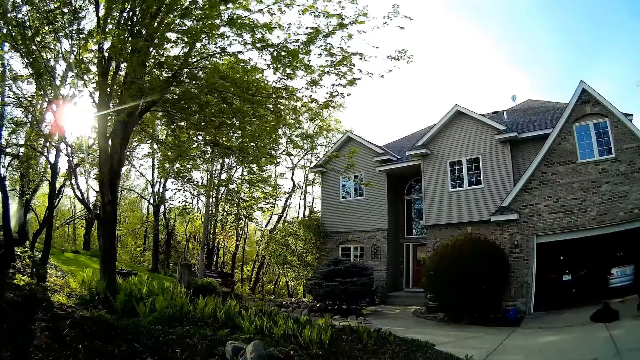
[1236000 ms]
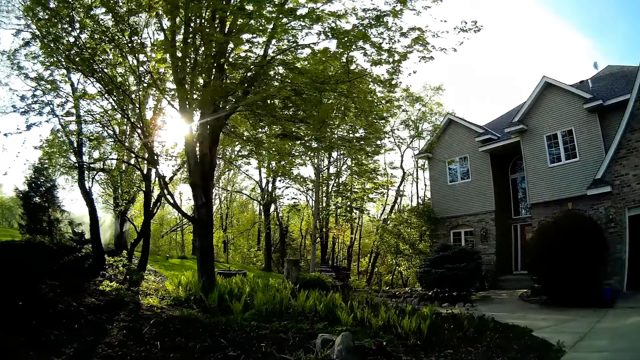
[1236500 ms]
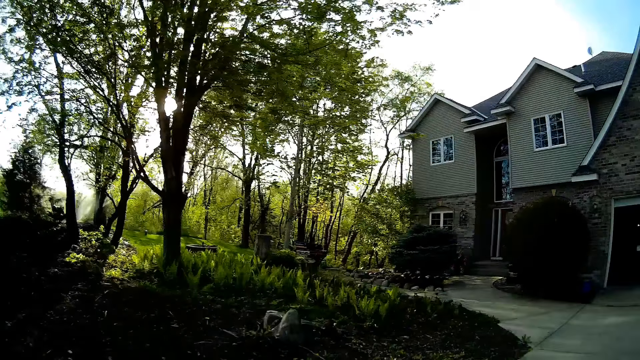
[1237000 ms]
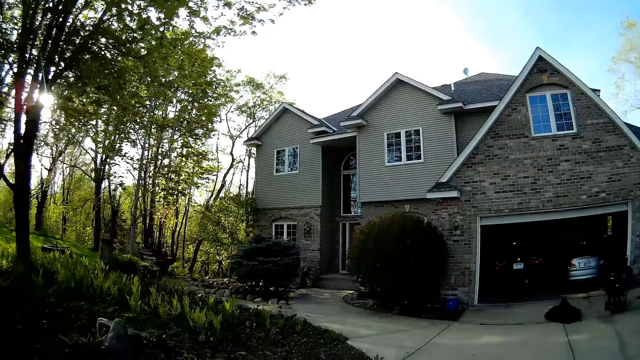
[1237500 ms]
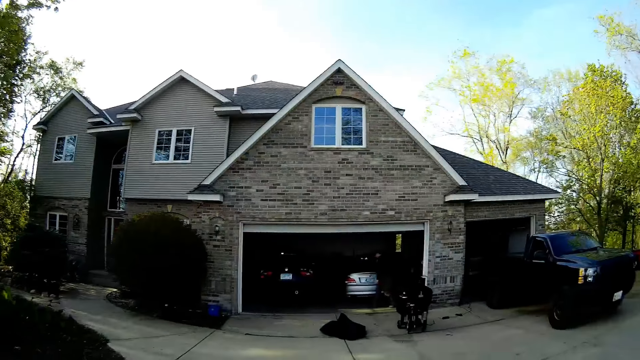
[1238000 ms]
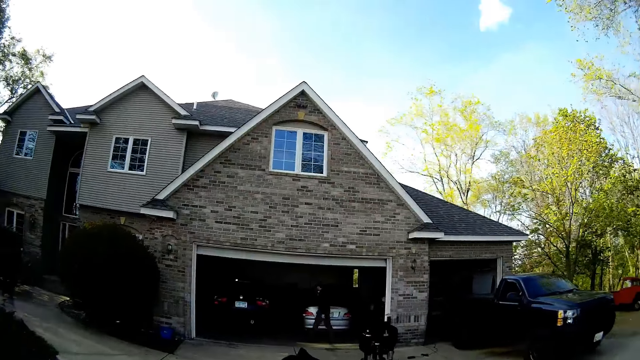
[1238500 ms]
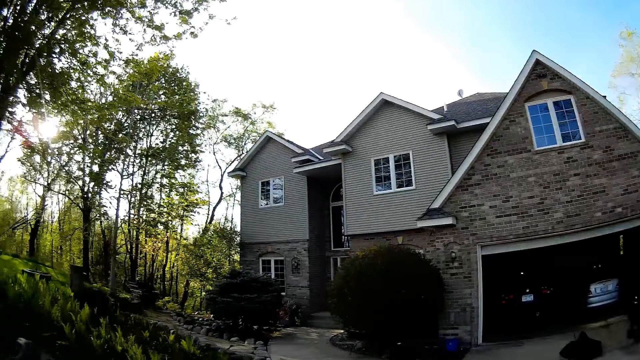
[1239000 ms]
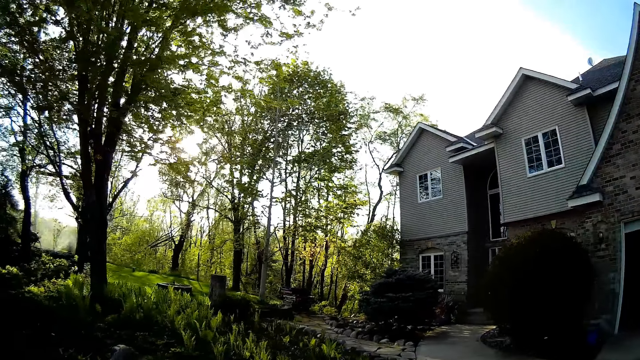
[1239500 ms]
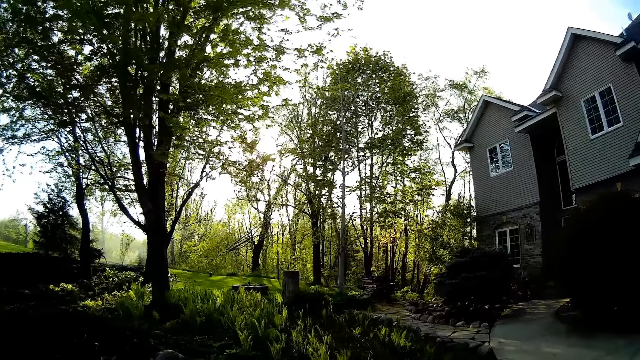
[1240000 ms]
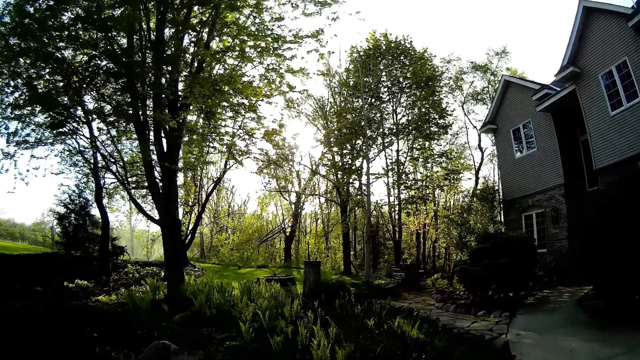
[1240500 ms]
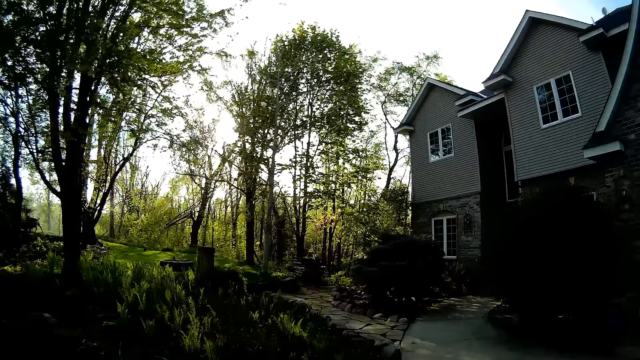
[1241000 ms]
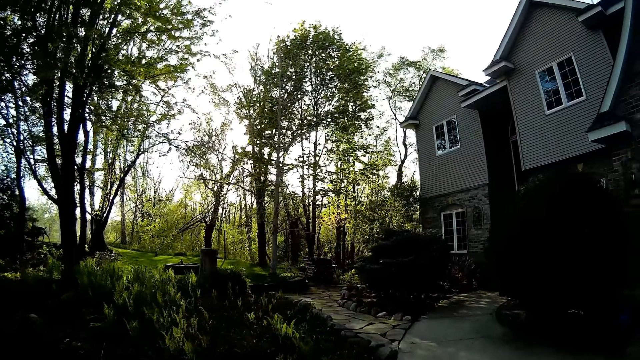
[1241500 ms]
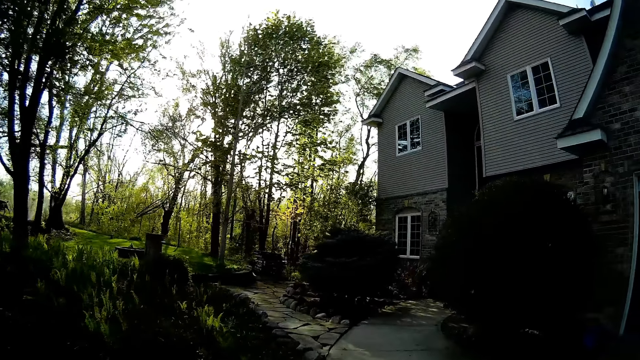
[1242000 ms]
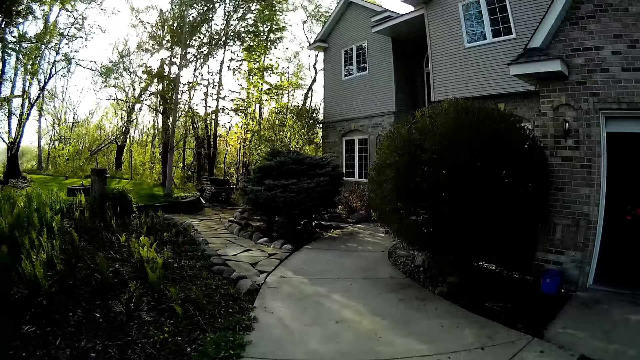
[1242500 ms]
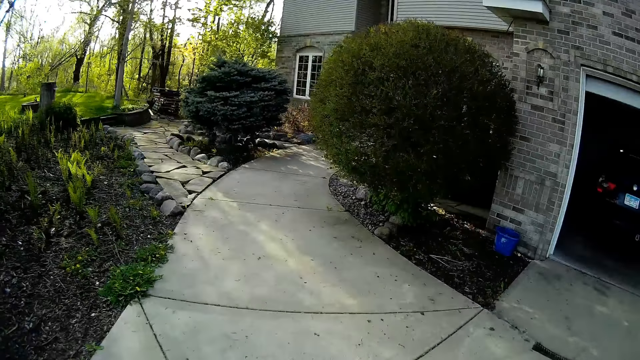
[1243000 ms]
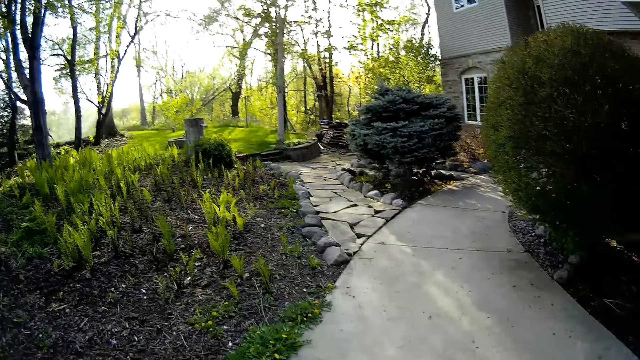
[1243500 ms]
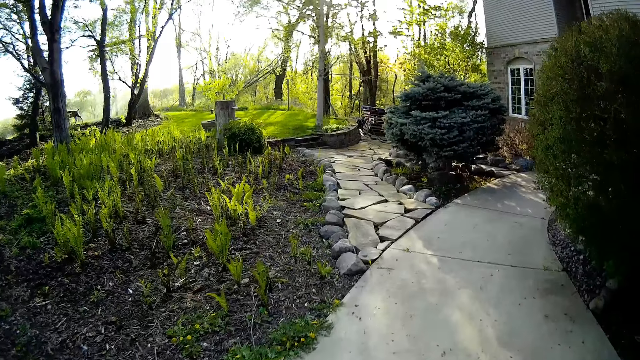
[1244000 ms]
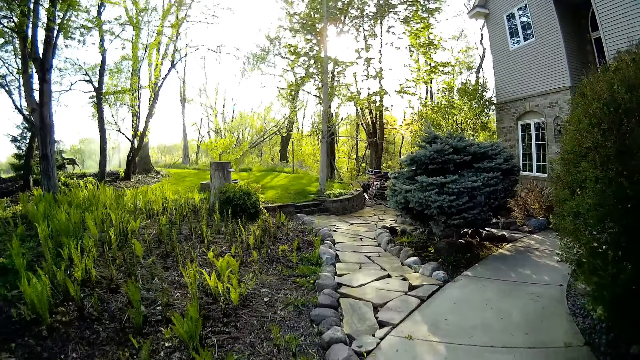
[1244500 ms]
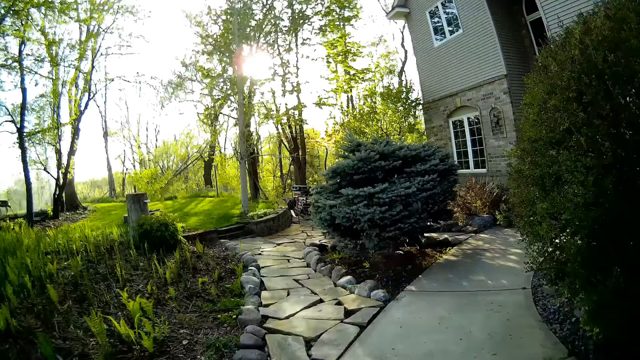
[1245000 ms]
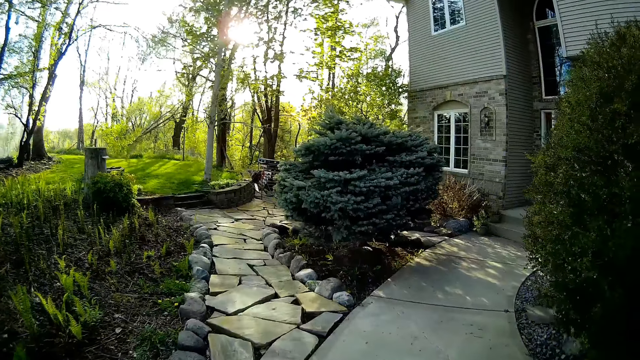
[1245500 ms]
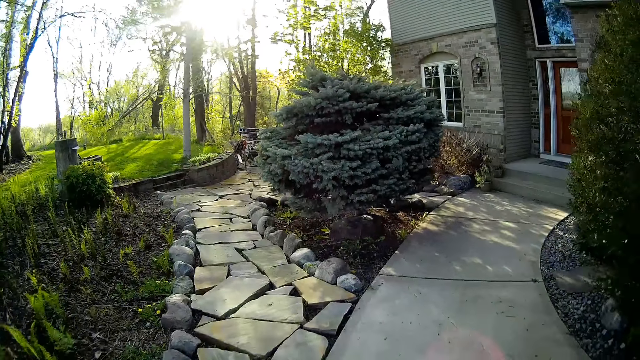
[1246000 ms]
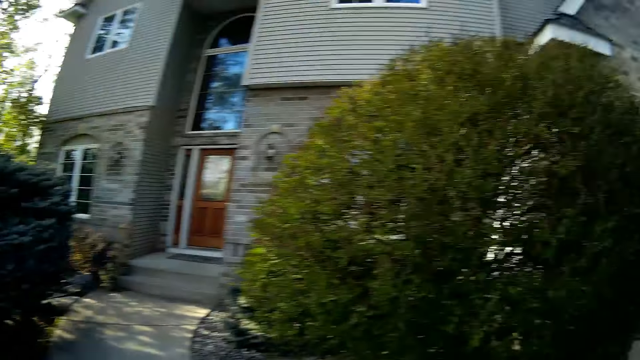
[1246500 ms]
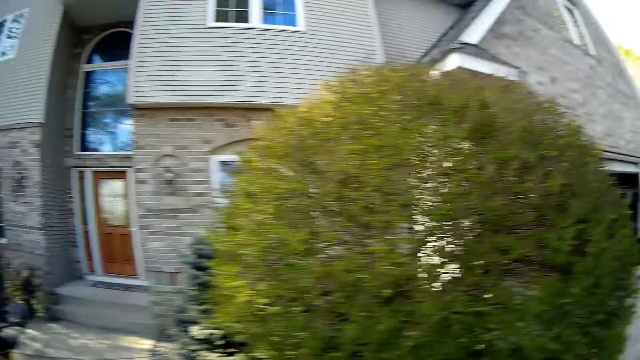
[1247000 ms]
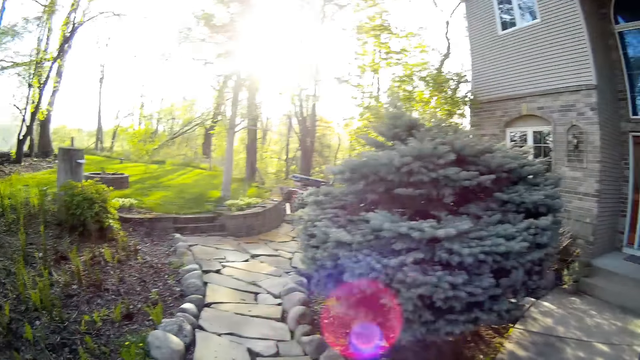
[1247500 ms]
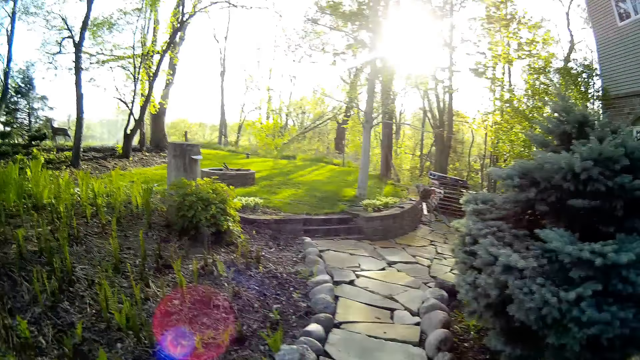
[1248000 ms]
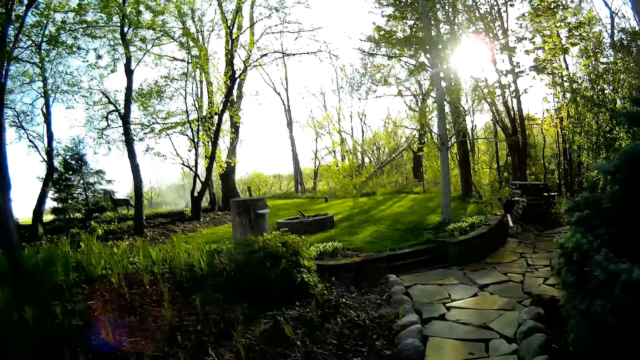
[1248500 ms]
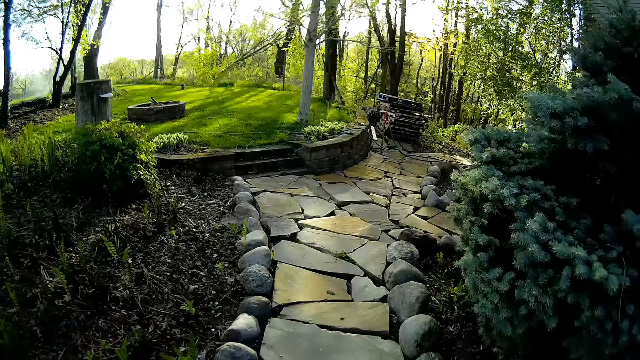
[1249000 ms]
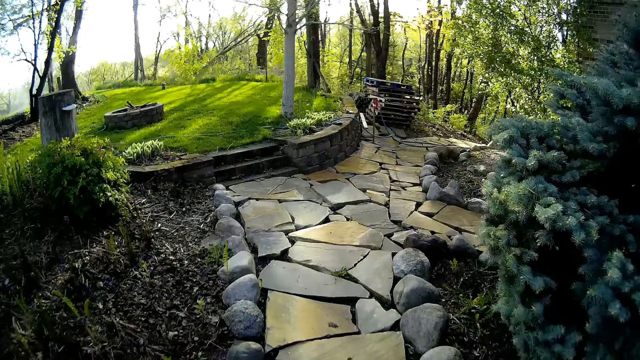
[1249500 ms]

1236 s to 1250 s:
The camera wearer converses with the man. They converse with the man again.

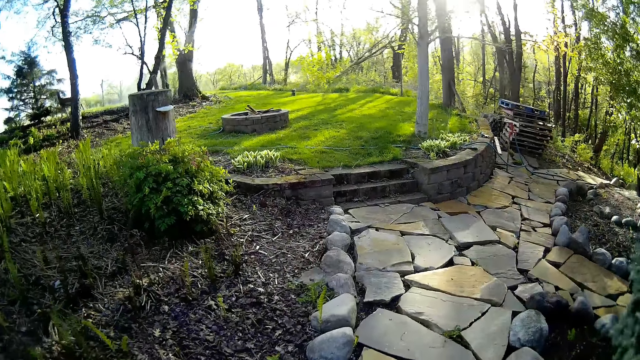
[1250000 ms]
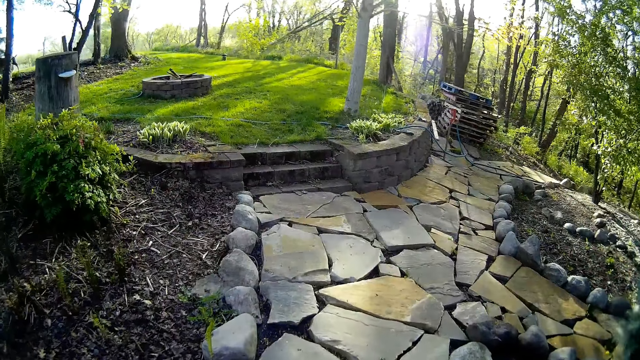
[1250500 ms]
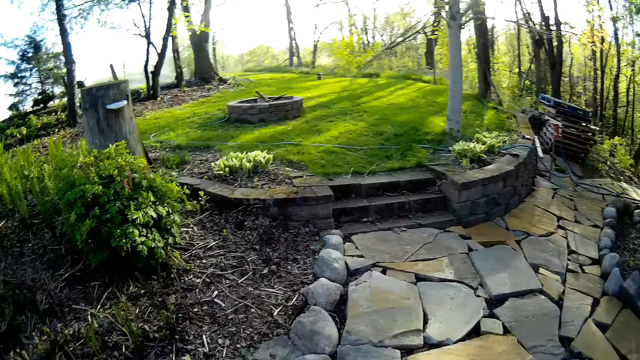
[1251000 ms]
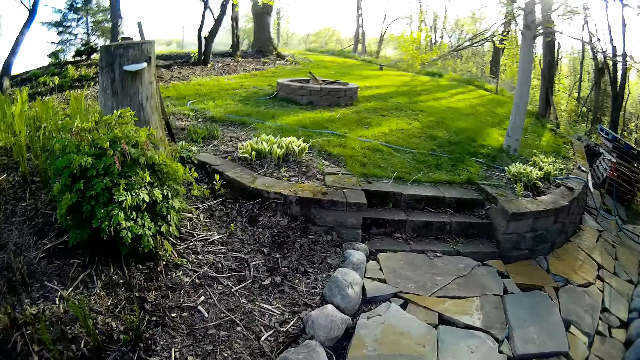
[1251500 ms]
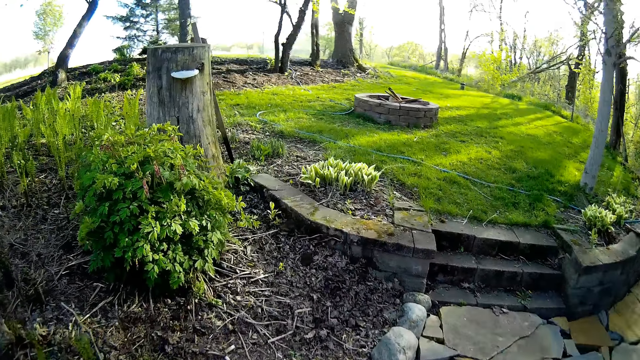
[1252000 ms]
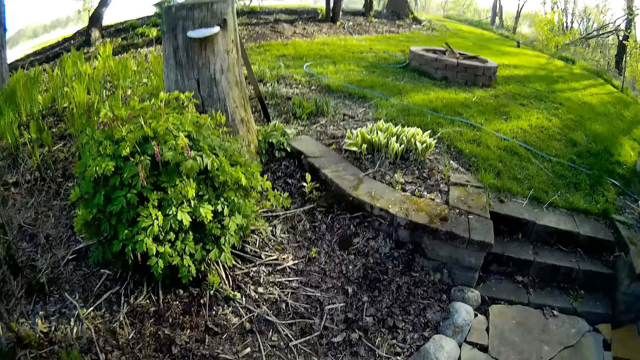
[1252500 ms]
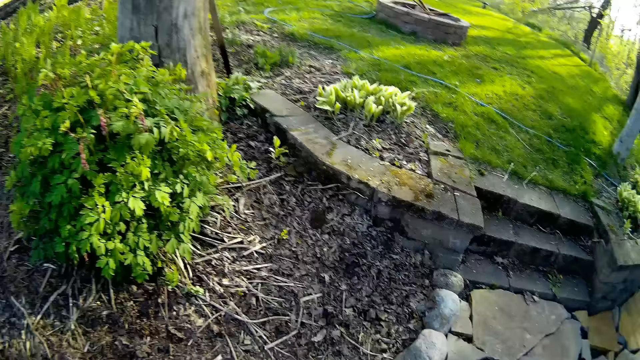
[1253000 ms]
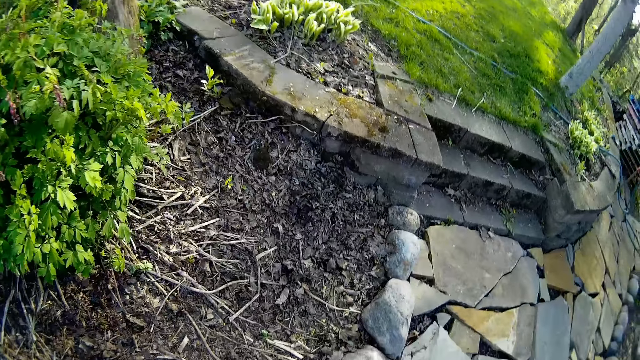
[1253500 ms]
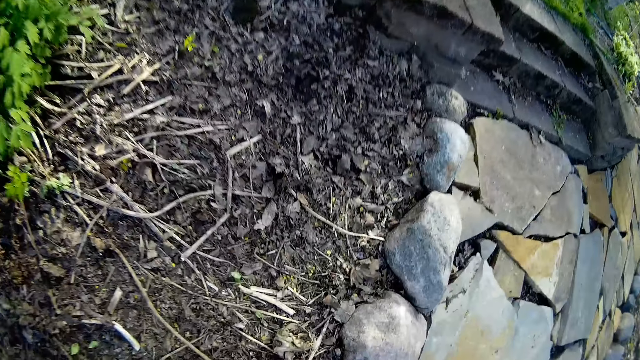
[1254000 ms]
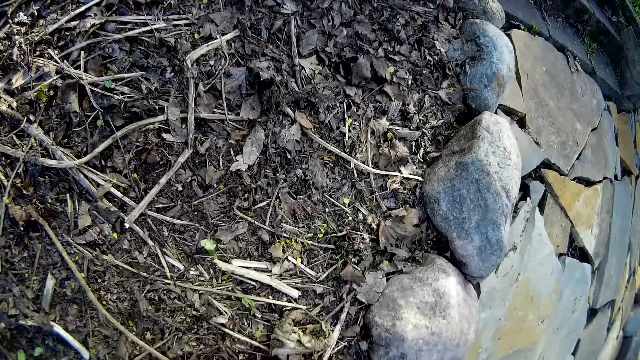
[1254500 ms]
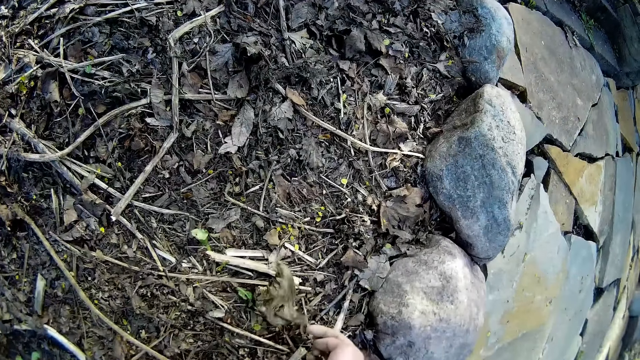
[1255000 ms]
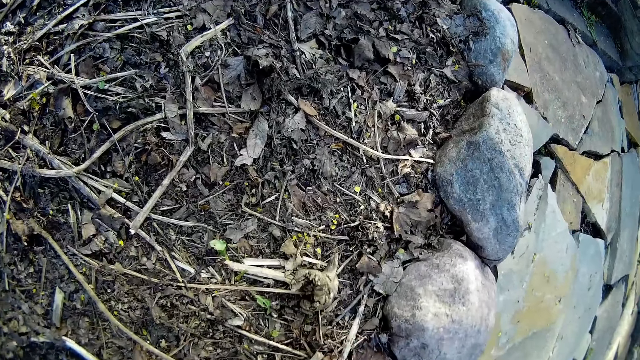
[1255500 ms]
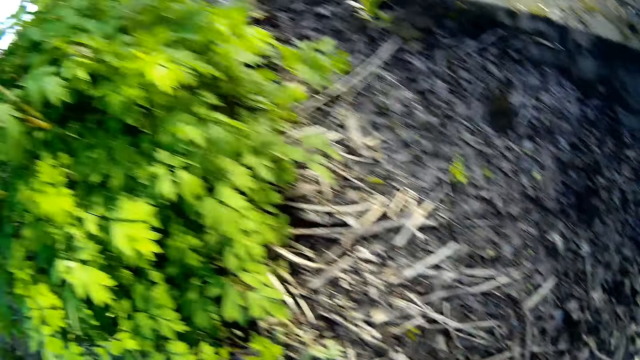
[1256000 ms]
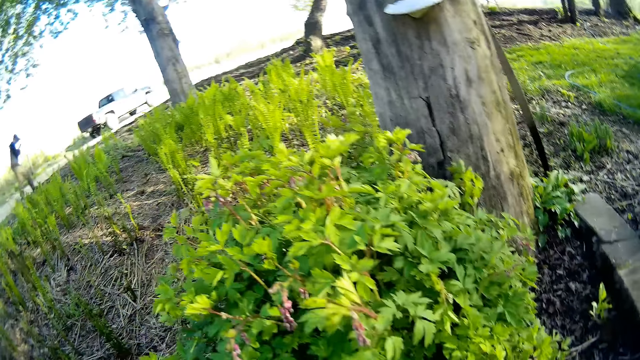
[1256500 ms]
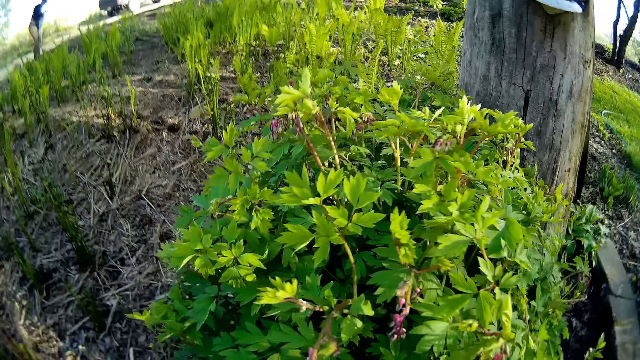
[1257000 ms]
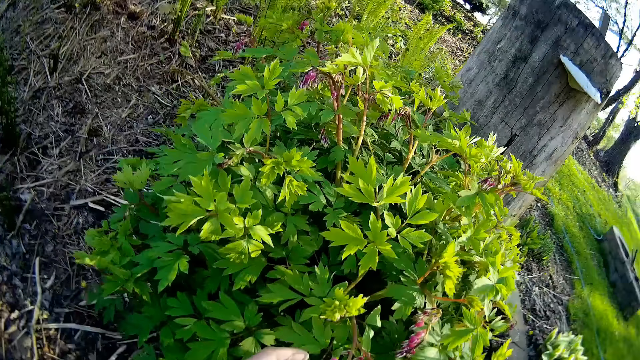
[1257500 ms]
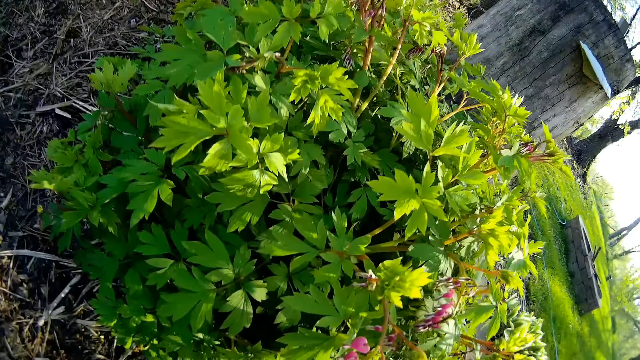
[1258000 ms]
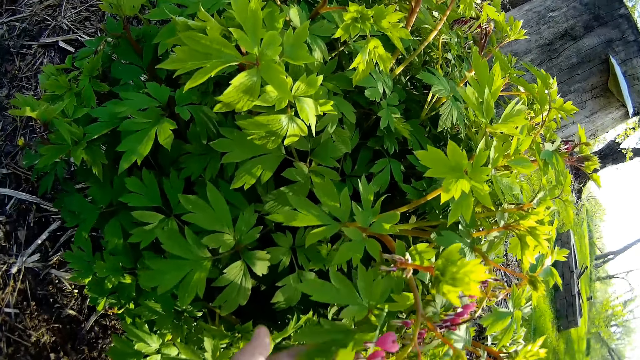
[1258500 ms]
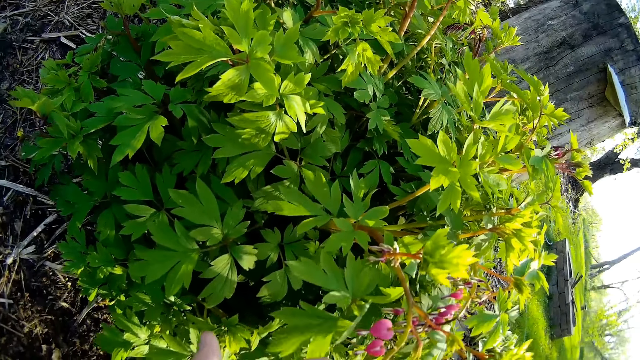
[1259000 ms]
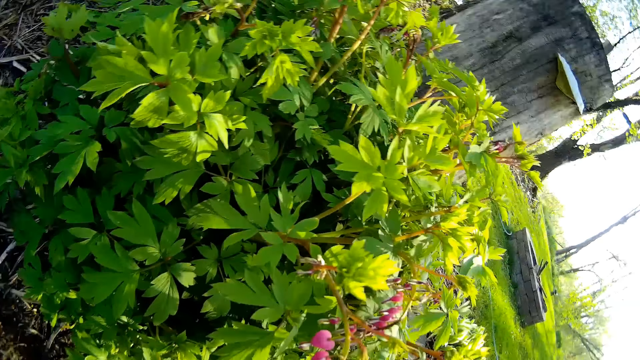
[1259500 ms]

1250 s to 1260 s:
The camera wearer pushes a dried leaf or dry stick on the ground with her right hand. She converses with the man. She touches a plant with her left hand.
